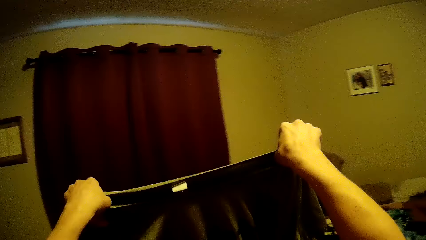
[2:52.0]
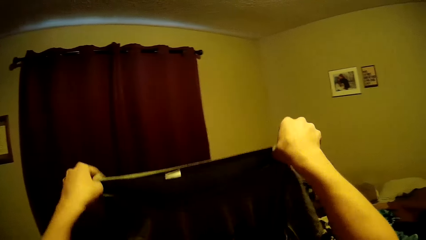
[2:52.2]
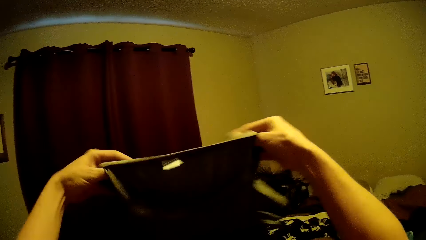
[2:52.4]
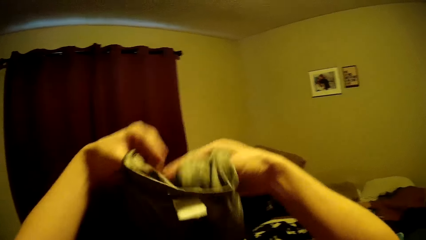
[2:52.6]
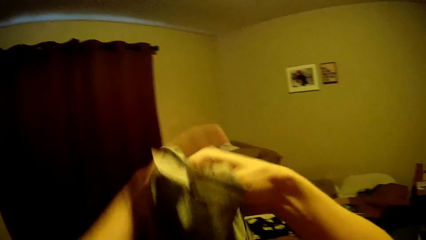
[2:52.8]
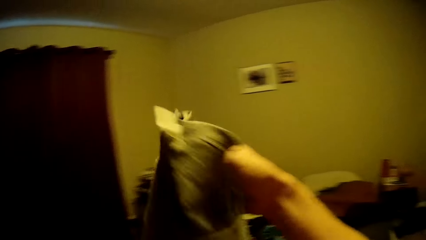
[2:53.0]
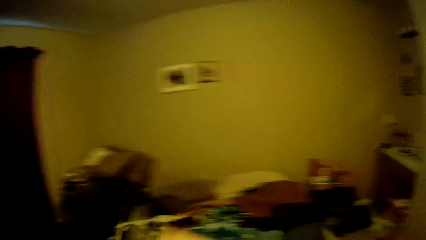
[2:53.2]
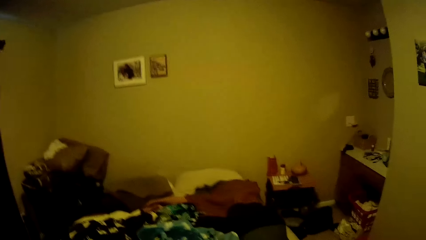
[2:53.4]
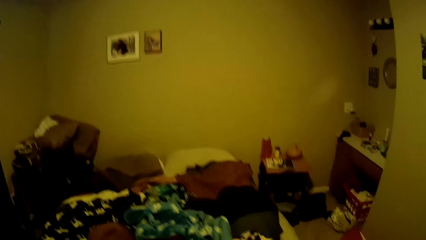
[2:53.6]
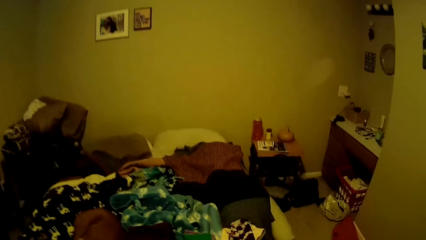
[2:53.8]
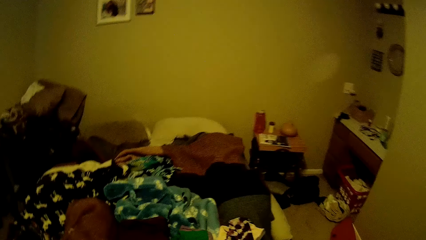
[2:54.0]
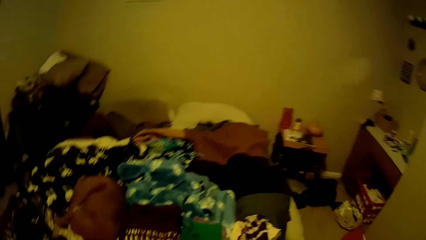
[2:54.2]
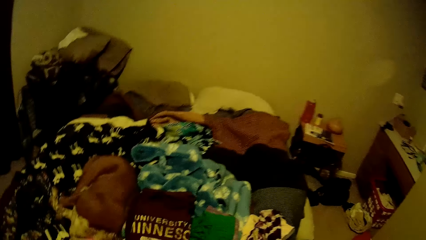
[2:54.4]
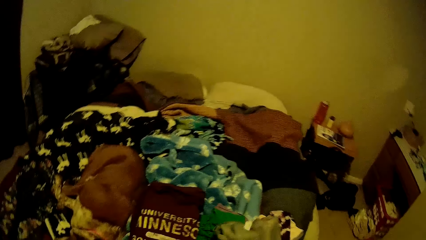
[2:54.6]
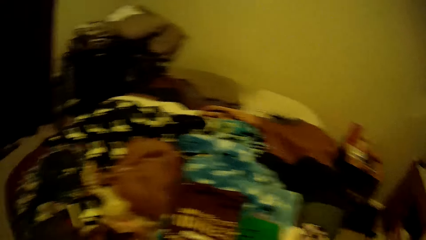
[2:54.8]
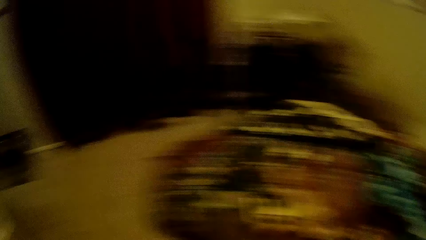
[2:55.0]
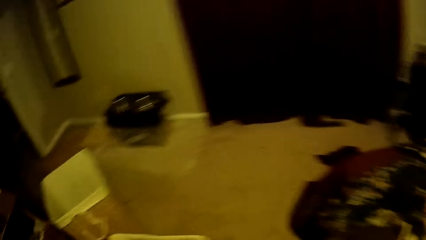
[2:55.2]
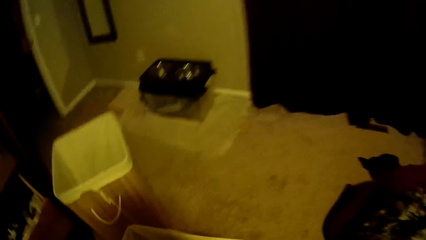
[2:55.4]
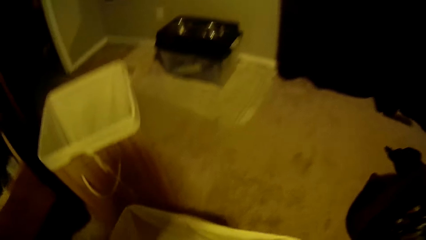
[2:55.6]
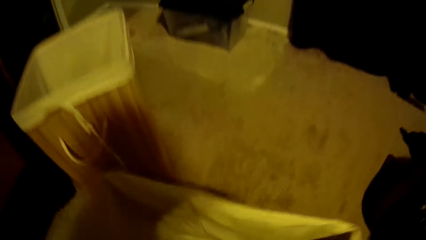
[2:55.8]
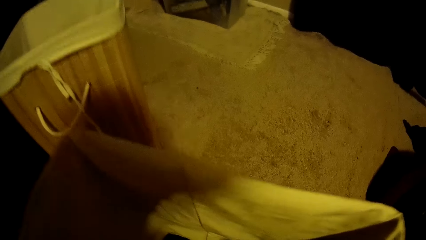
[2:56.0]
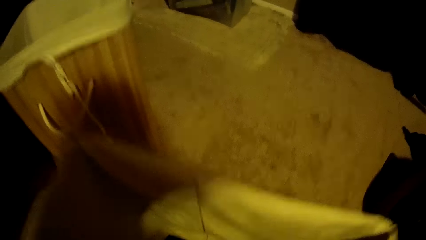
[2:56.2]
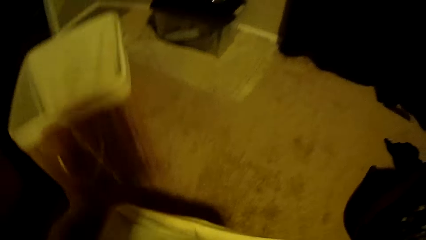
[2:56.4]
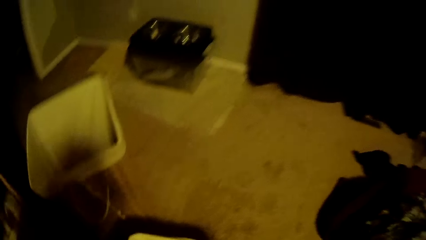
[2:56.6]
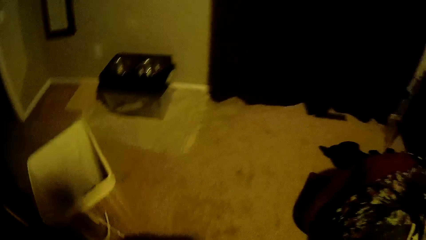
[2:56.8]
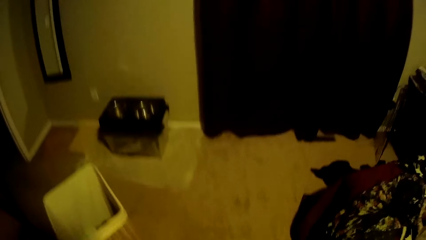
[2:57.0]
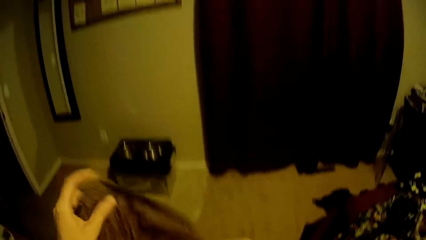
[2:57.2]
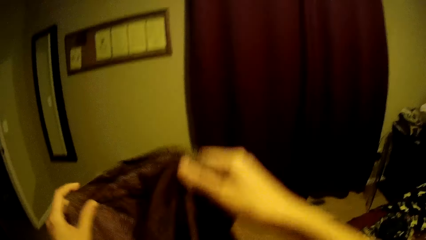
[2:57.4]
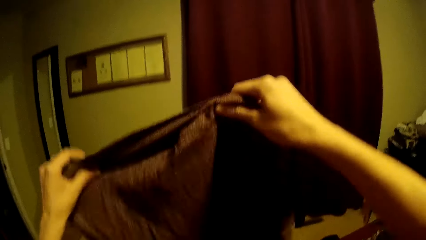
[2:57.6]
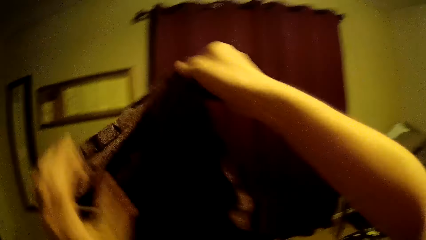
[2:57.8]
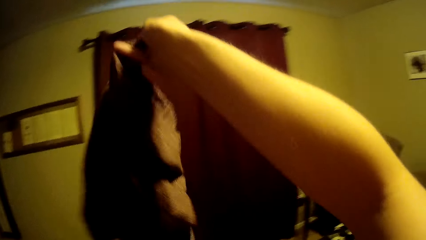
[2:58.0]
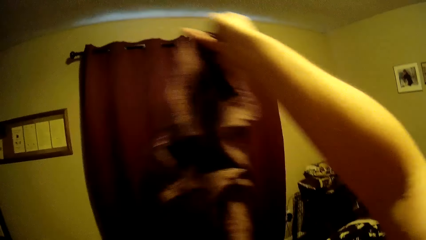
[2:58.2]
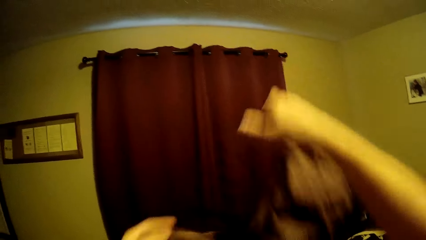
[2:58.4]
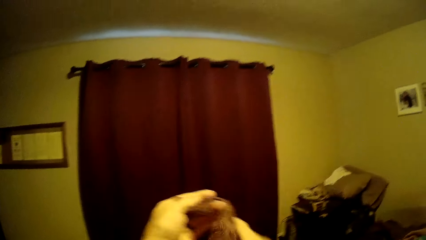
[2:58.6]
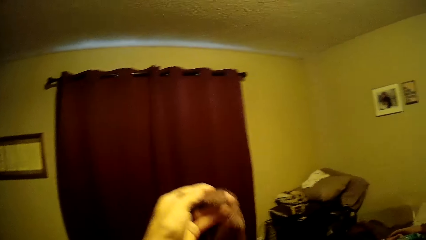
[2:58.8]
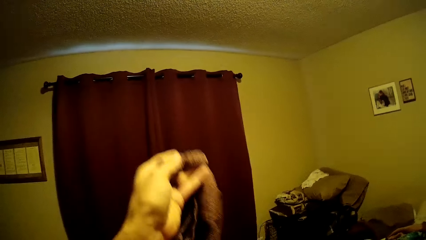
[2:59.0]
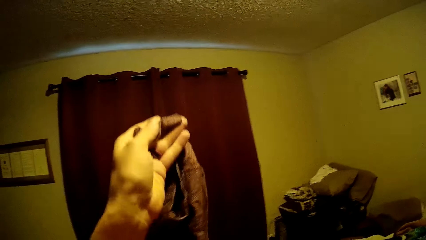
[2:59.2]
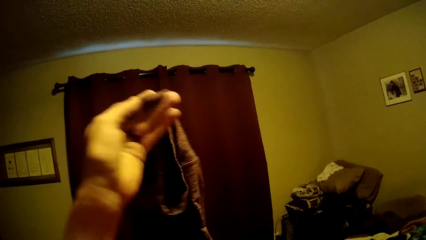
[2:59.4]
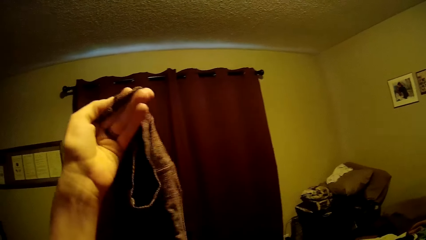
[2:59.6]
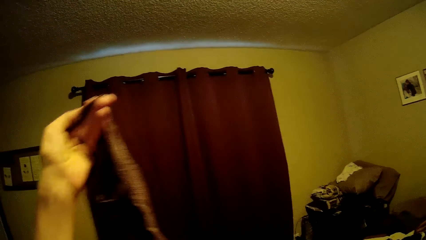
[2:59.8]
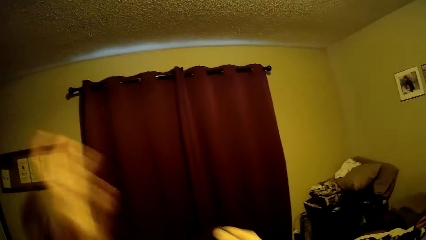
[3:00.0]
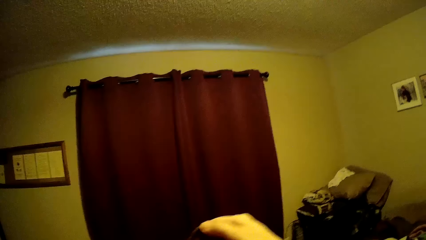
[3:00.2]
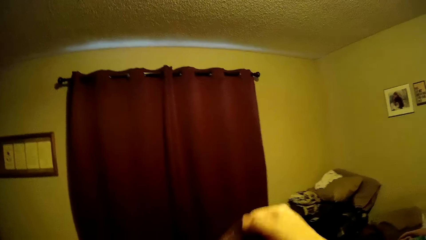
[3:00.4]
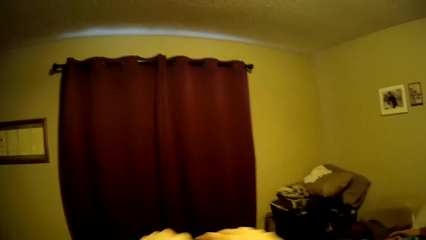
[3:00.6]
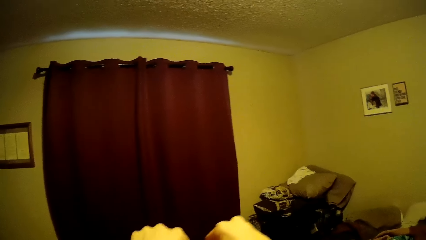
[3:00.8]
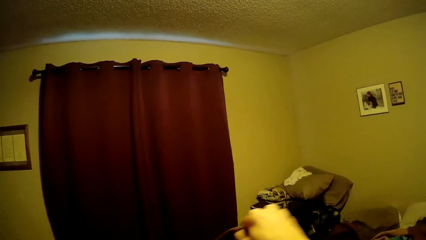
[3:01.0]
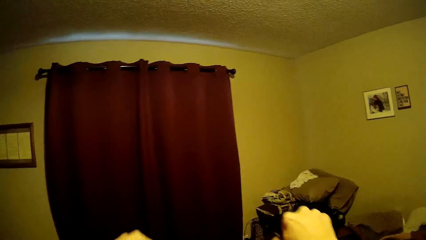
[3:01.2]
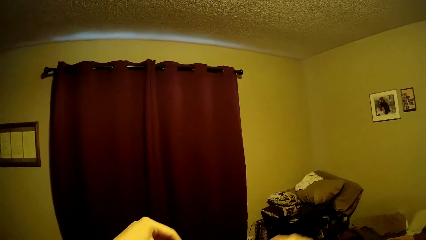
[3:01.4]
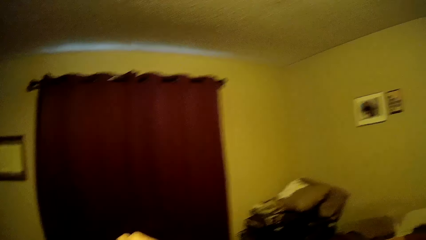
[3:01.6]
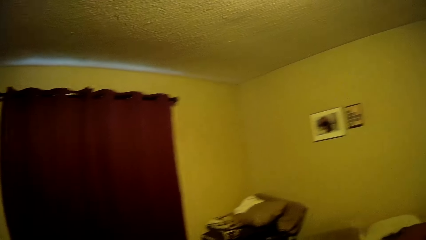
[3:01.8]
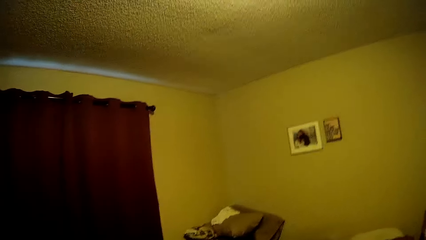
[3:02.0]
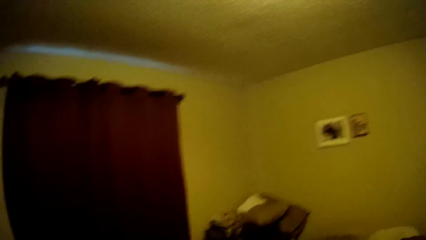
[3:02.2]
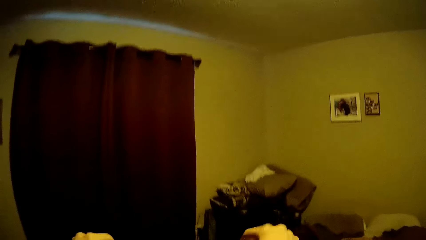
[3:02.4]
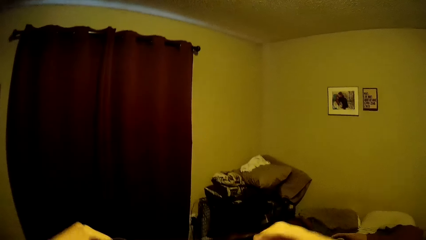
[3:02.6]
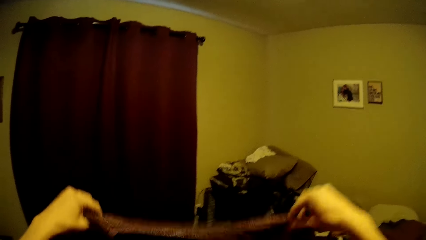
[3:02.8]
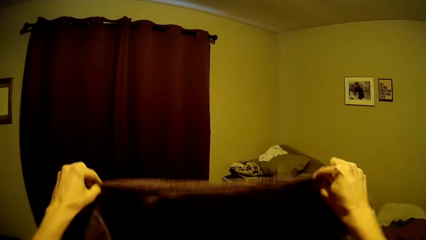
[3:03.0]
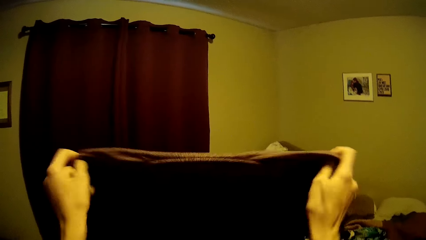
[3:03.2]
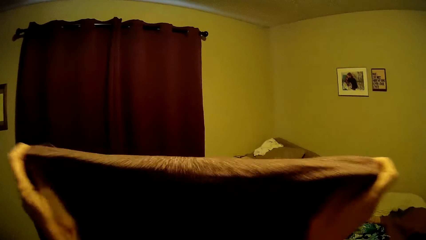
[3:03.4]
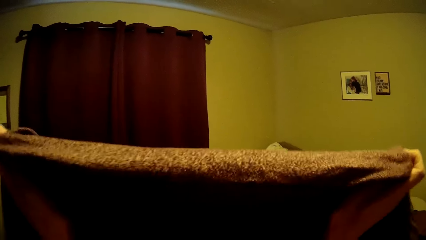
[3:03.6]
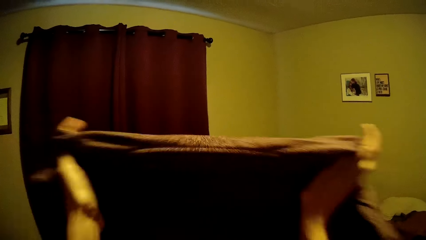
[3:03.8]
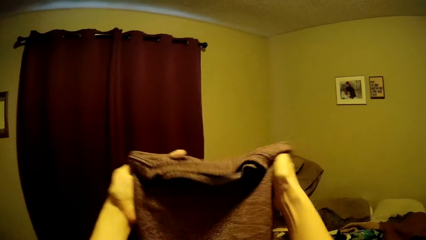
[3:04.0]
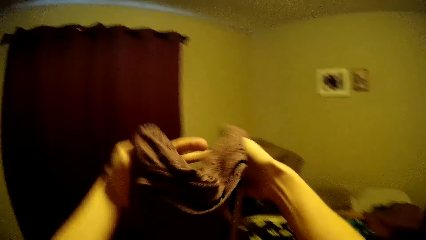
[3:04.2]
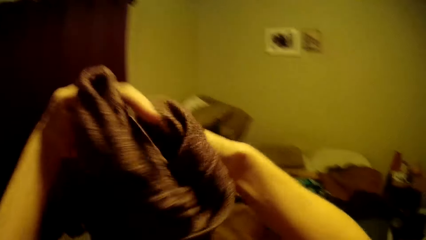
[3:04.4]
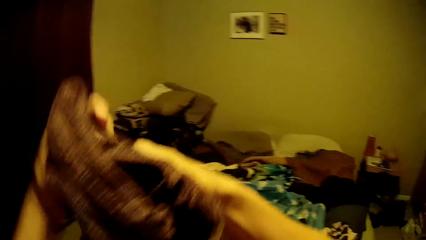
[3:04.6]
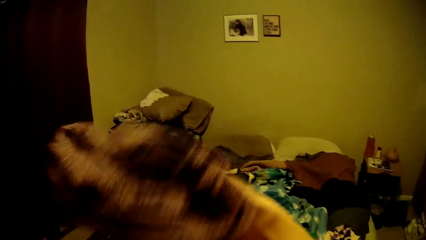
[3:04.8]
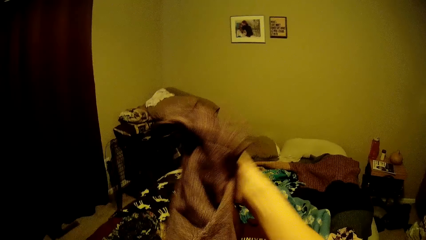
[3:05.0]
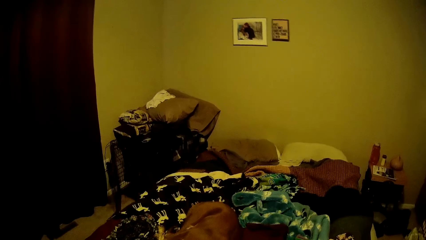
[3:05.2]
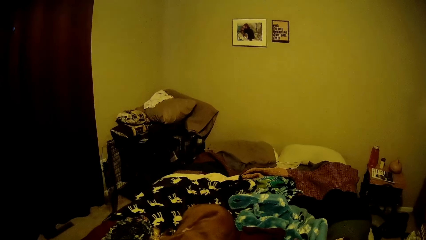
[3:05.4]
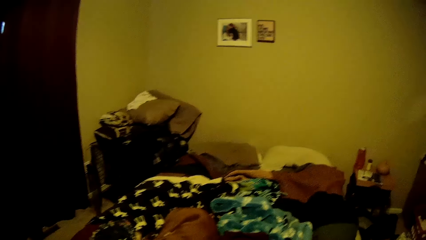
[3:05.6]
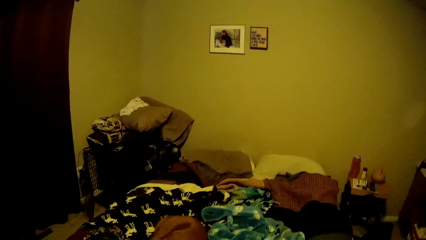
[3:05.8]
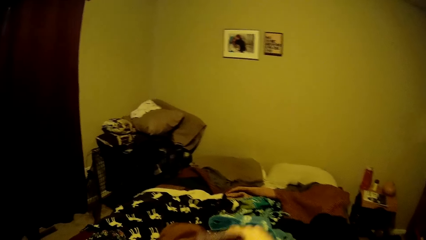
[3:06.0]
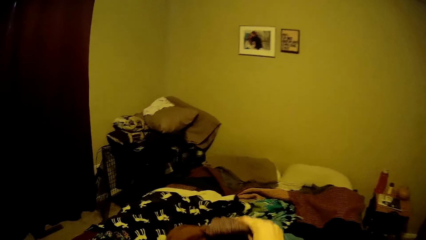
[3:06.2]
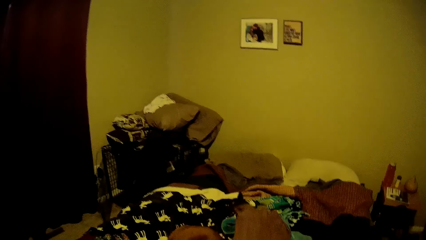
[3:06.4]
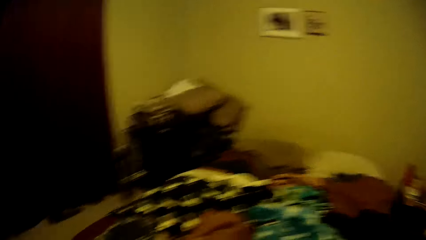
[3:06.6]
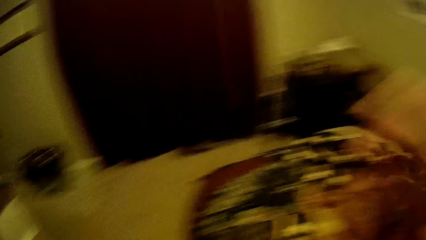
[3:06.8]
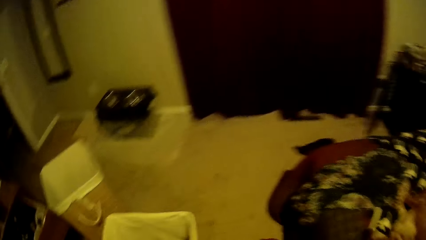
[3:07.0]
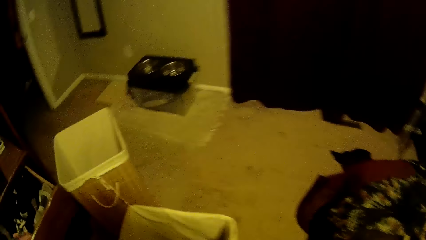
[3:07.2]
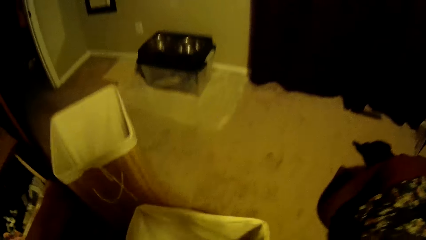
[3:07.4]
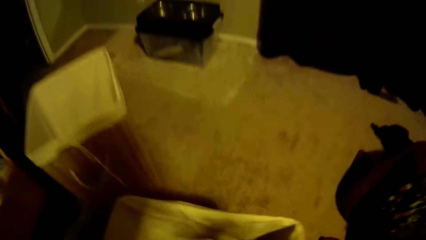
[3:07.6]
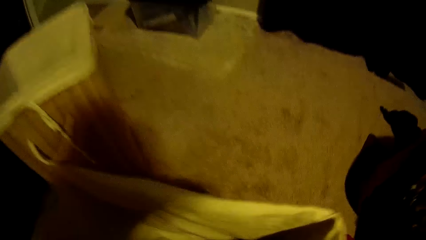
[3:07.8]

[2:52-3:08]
The camera wearer folds the cloth. They drop the cloth on the bed. They lift a t-shirt from the hamper. They turn the t-shirt inside out. They hold the t-shirt firmly. They fold the t-shirt. They drop the cloth on the bed.
